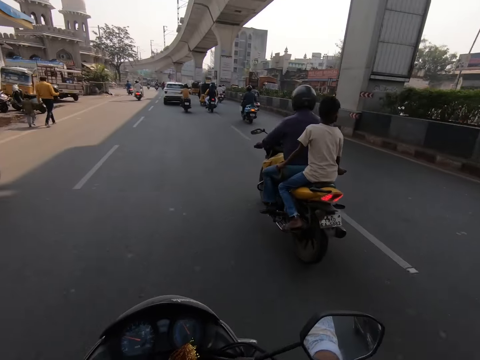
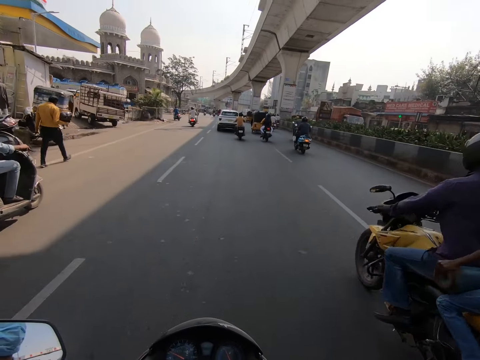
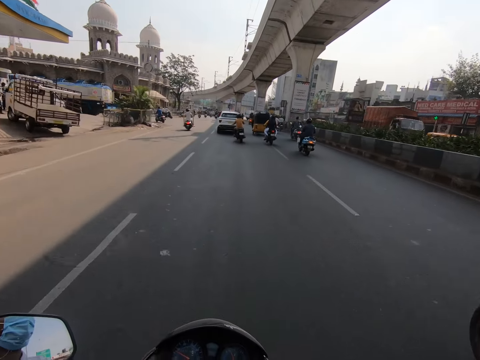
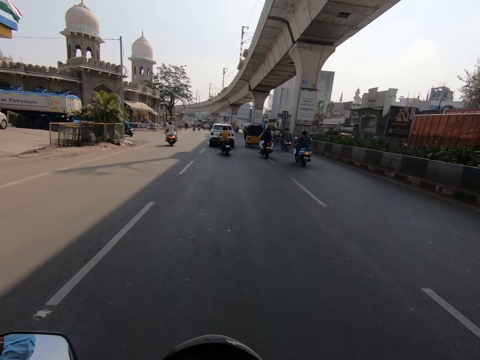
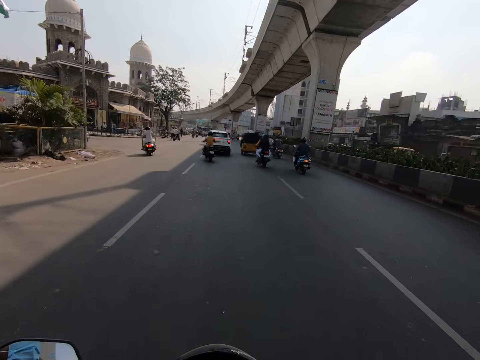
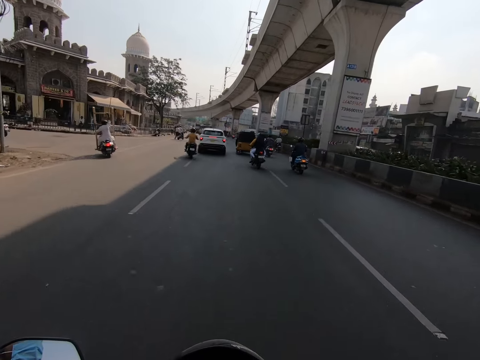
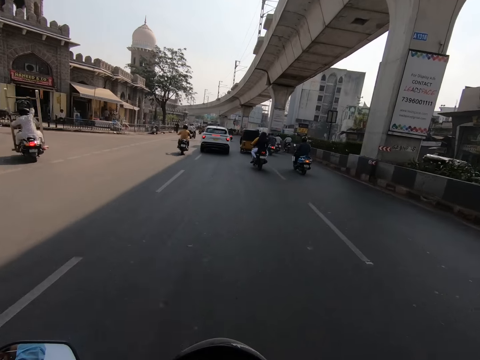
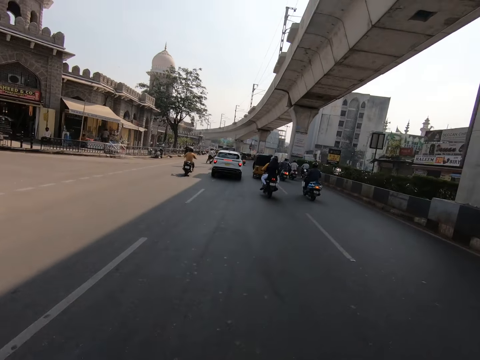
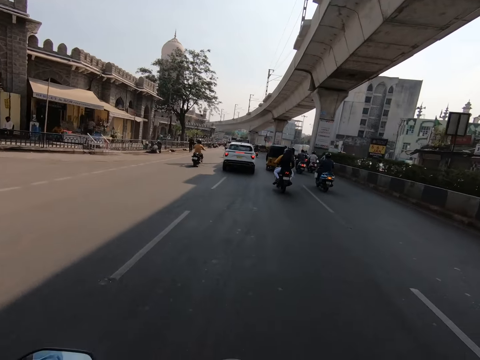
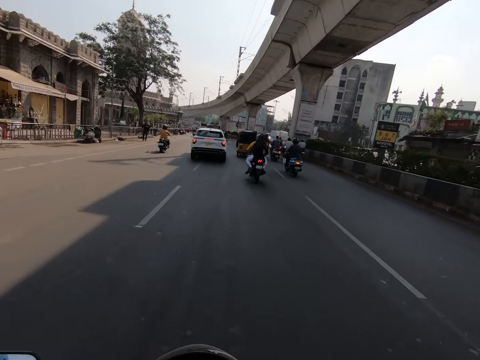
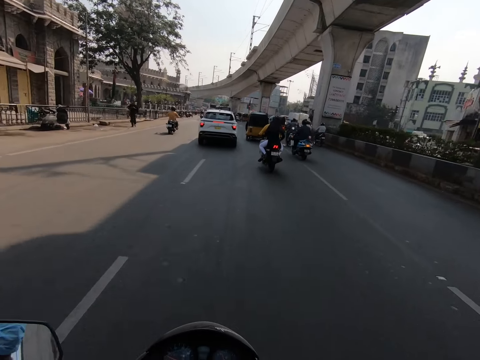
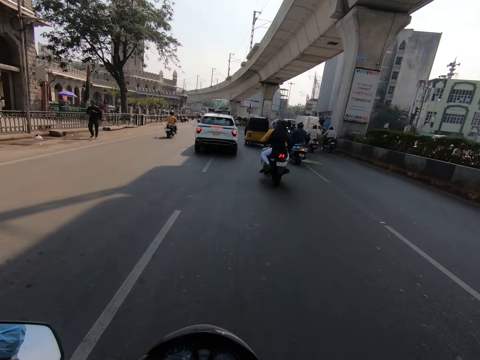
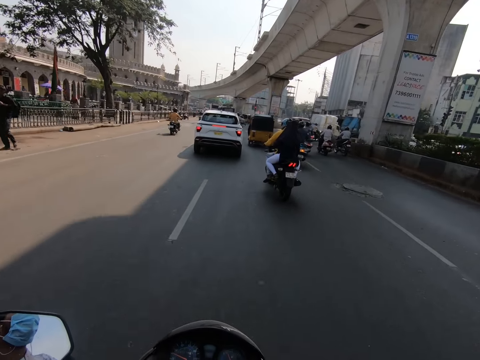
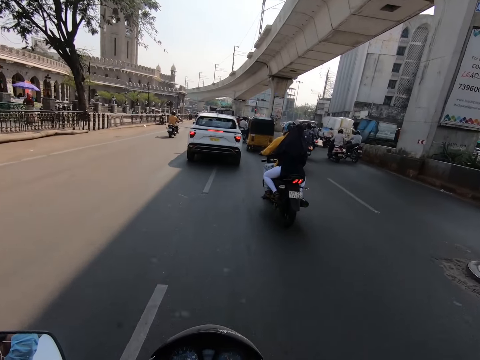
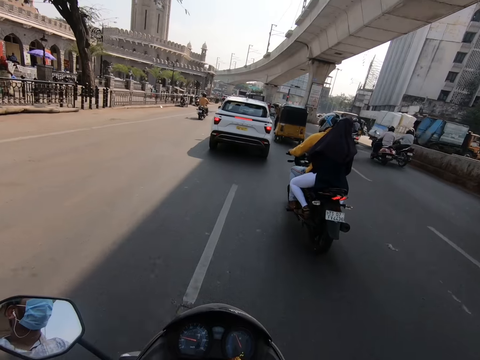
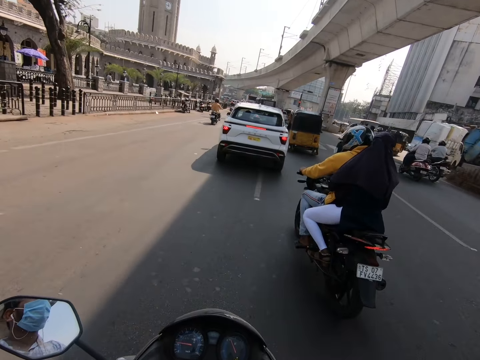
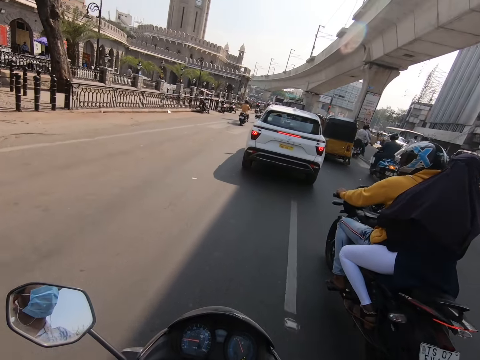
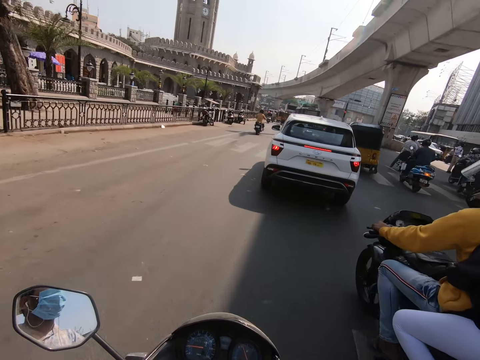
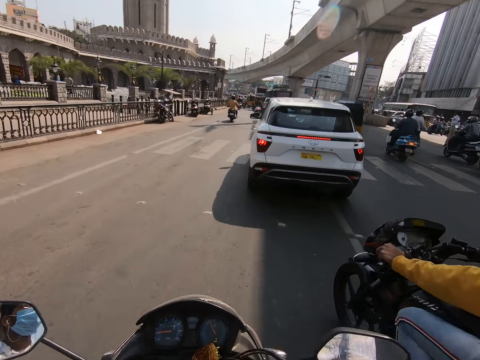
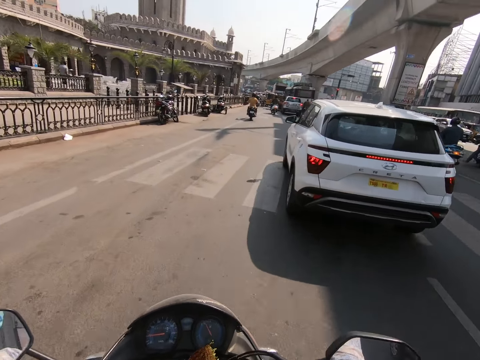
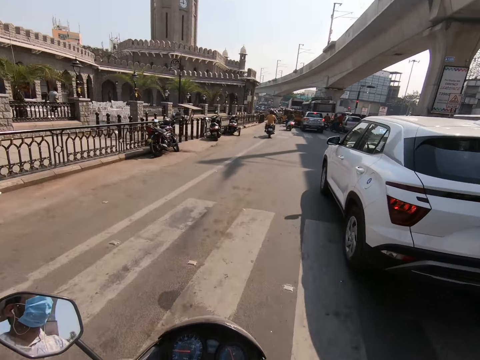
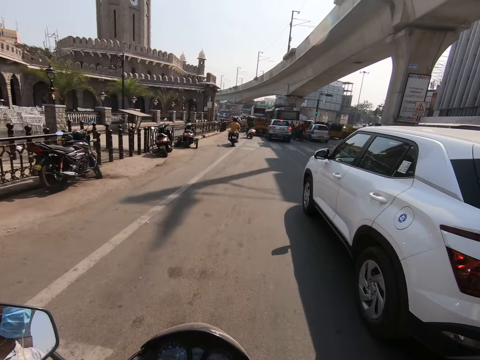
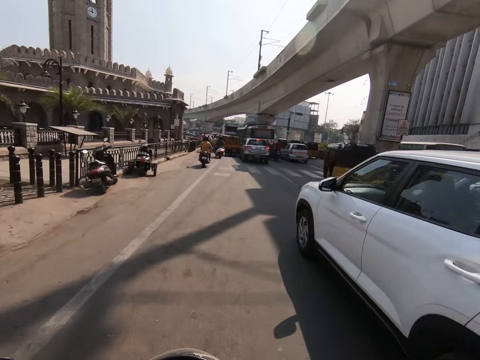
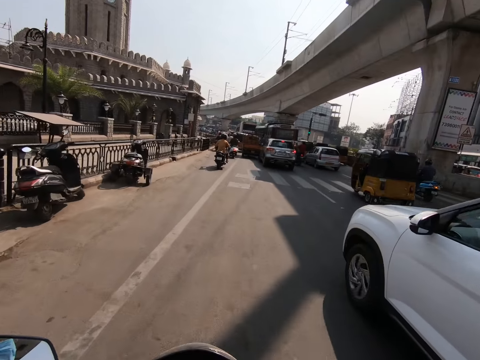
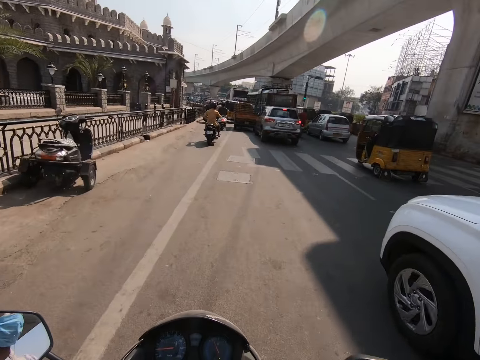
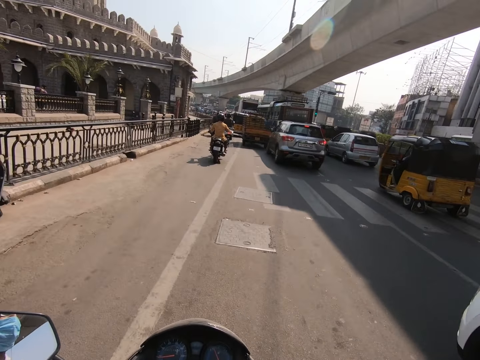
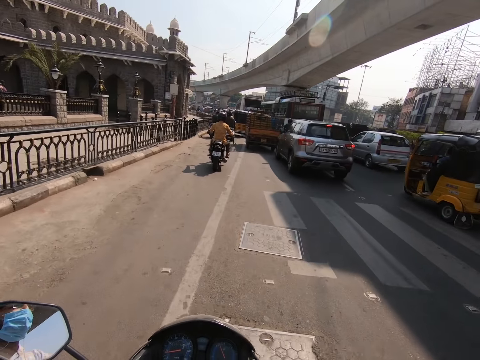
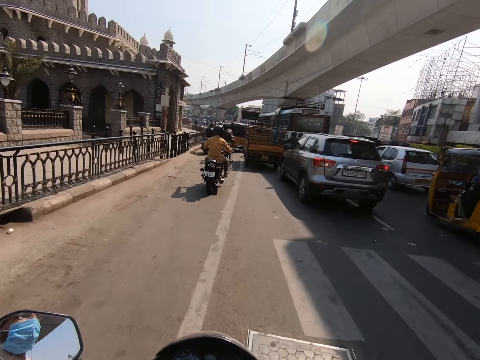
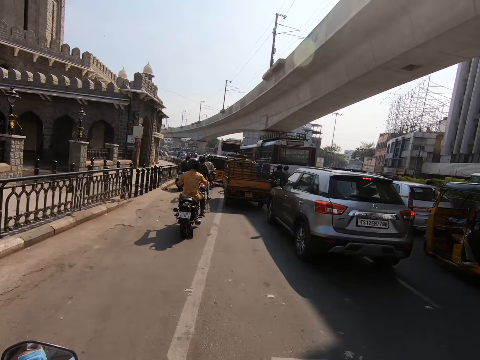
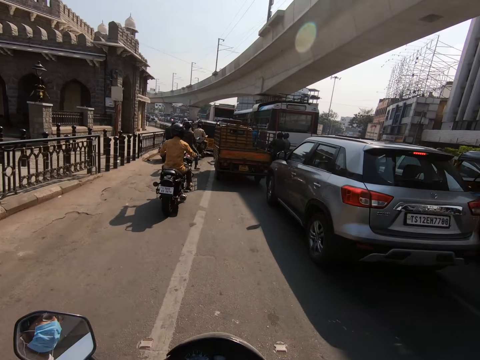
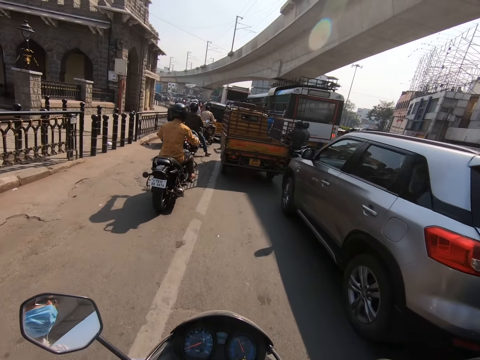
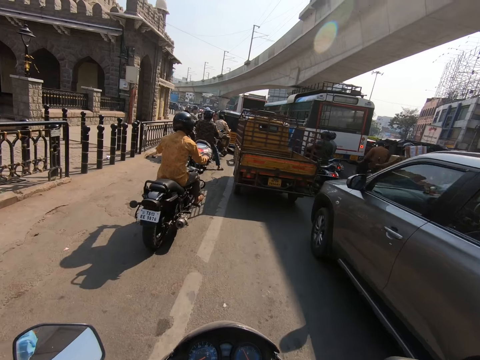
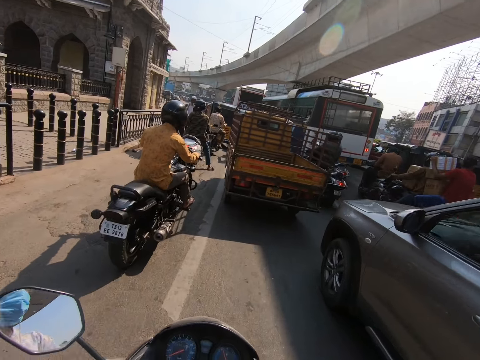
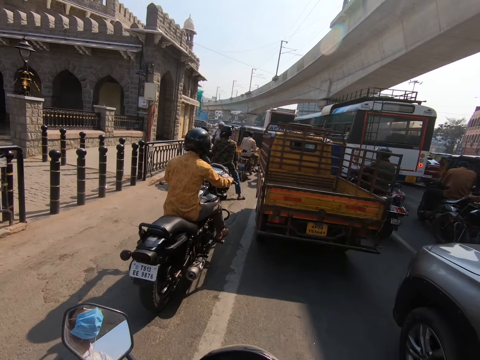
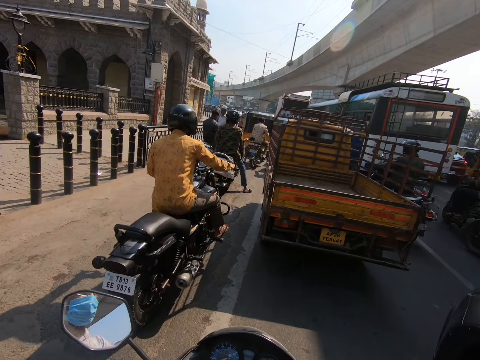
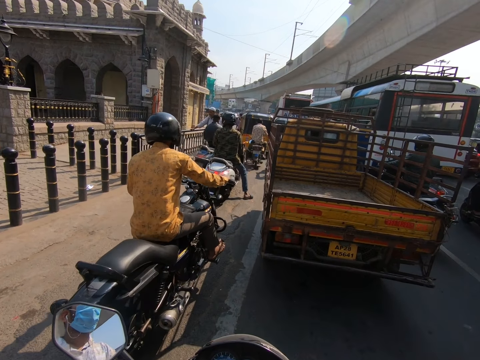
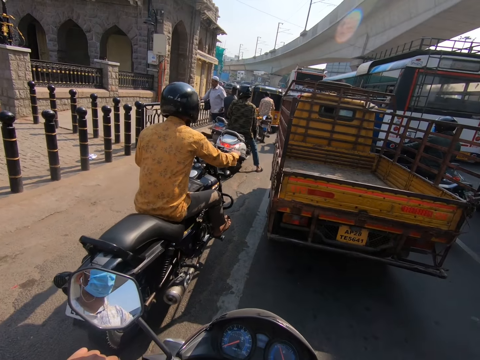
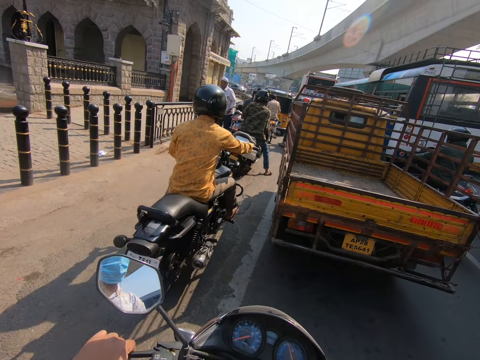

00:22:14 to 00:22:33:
The camera wearer rides past a yellow motorcycle. They ride past a grey motorcycle. They ride the motorcycle with both hands. They ride past a white car. They drive the motorbike on the road. They interact.

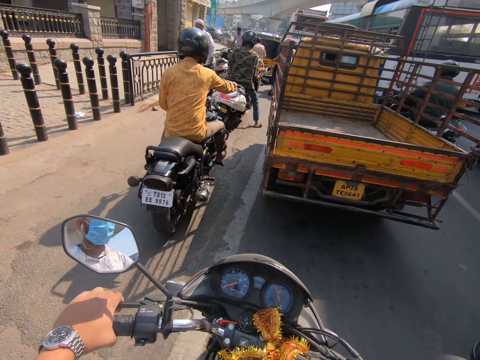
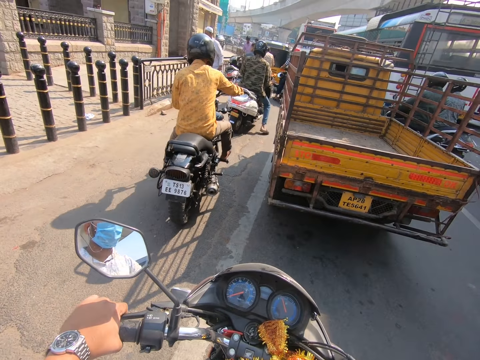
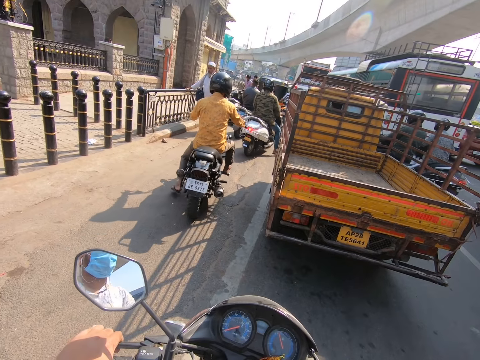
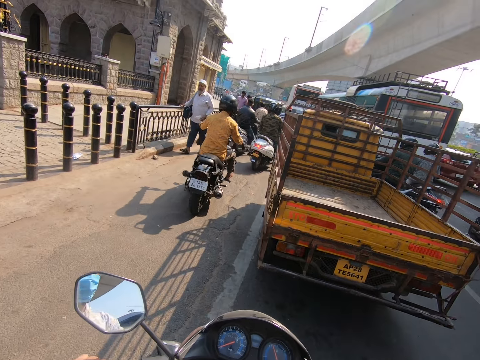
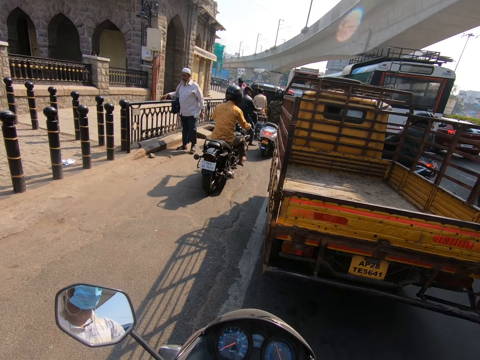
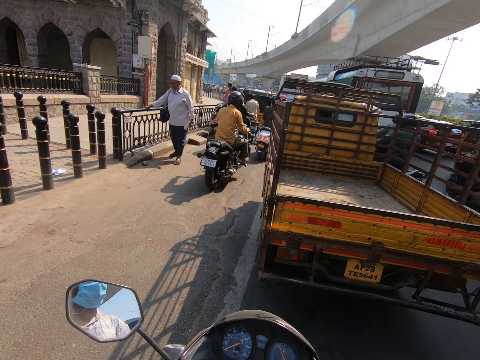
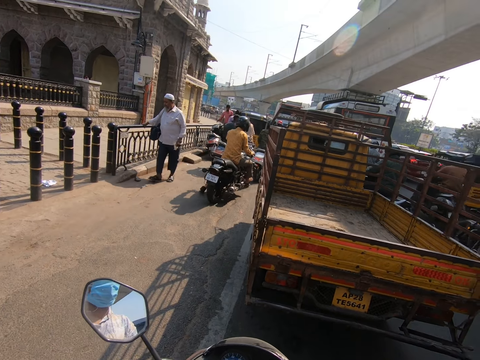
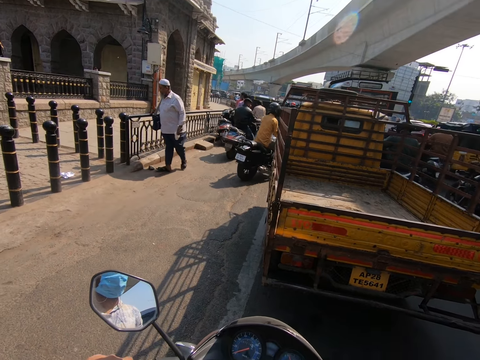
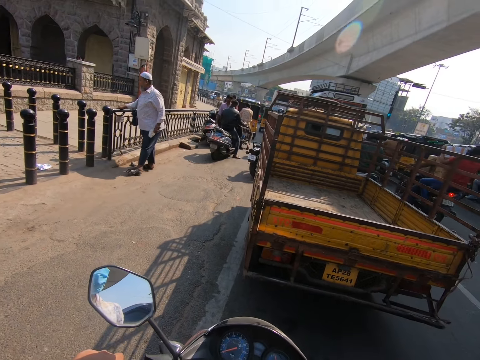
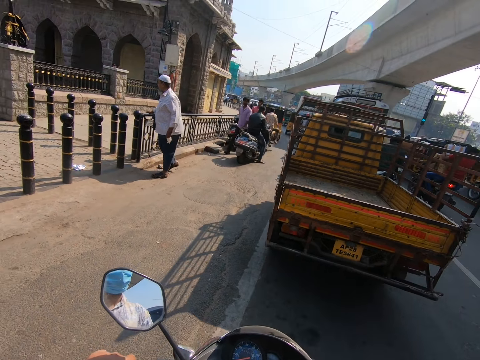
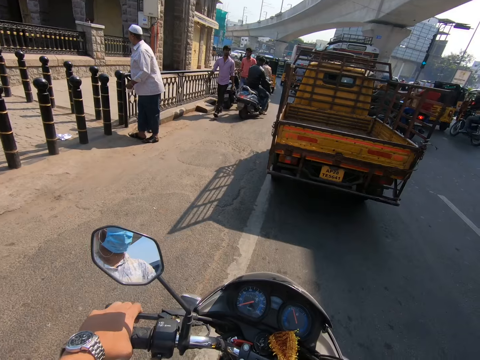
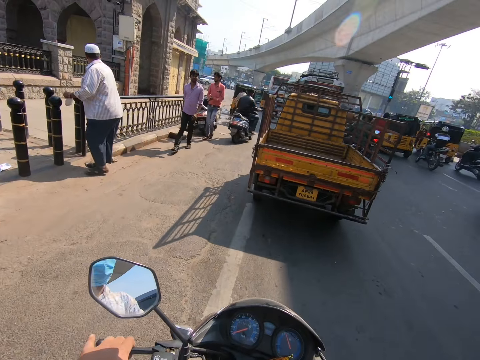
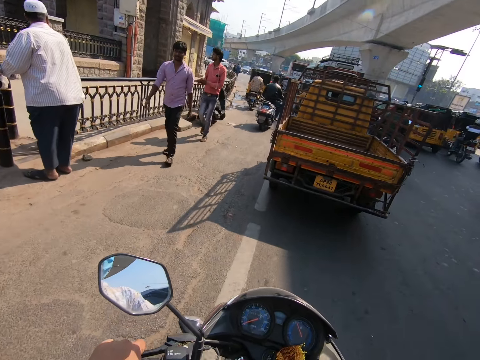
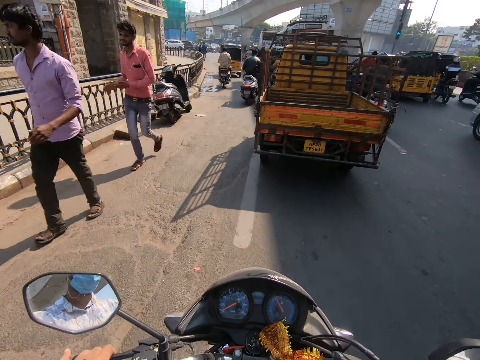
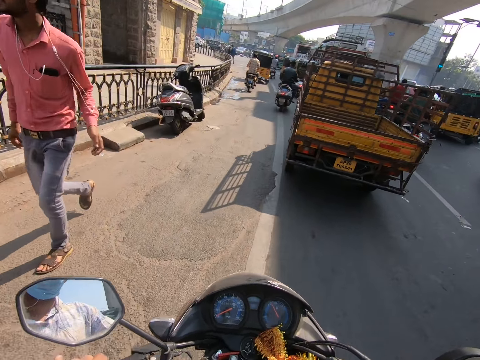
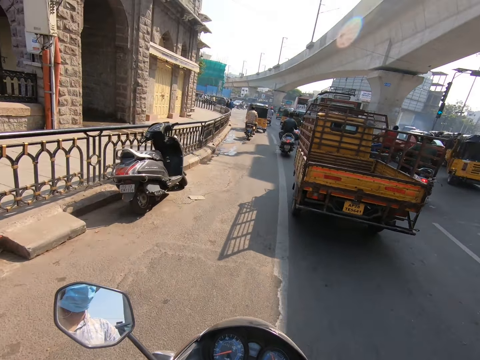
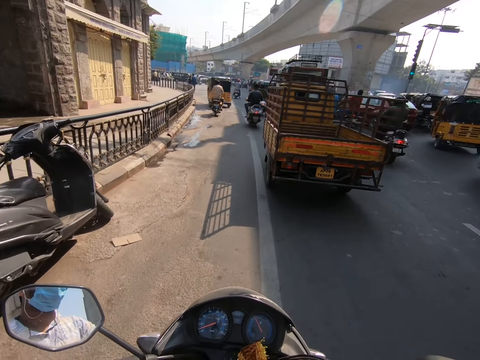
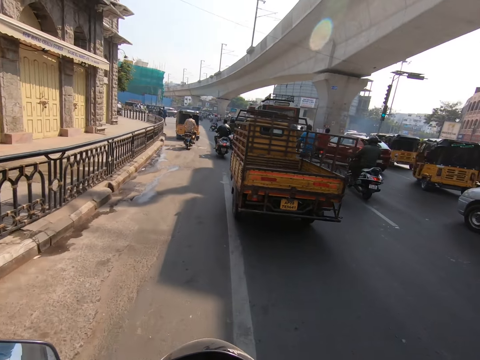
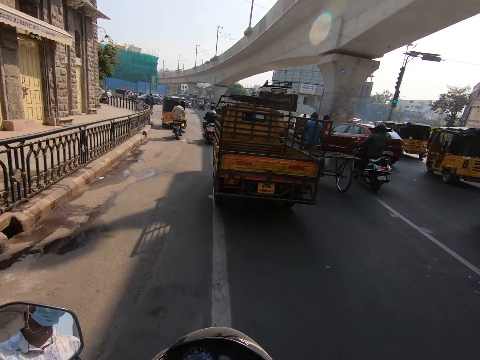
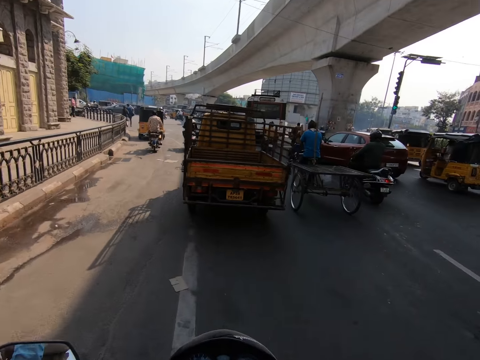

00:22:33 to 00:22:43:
The camera wearer drives a motorbike on the road.
